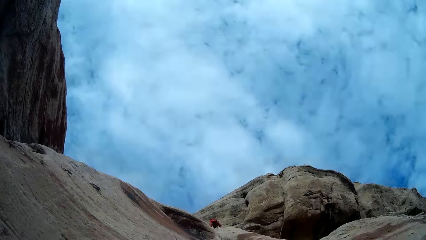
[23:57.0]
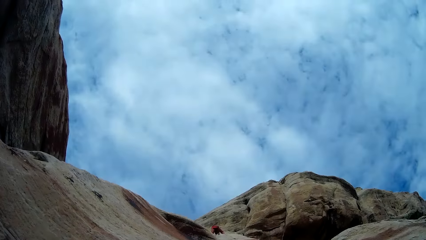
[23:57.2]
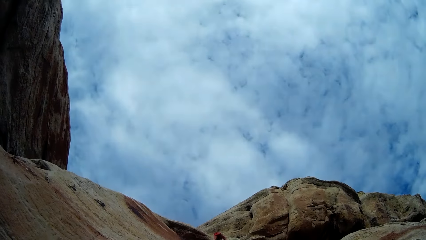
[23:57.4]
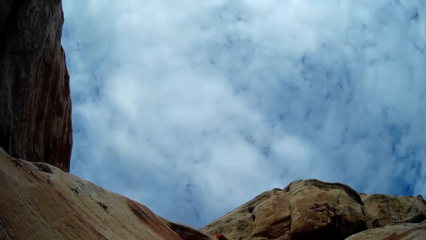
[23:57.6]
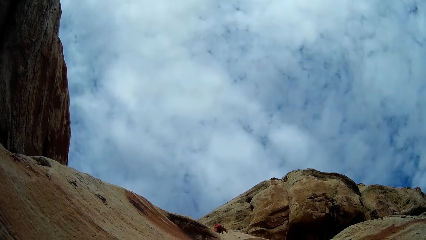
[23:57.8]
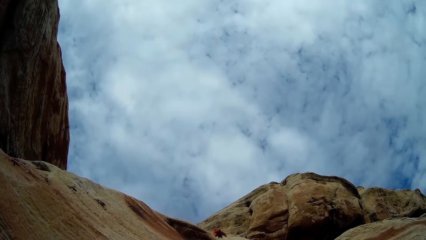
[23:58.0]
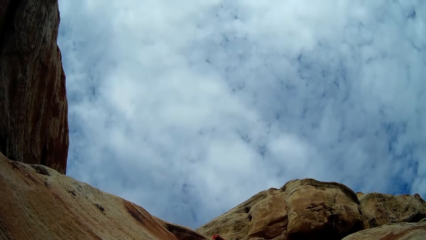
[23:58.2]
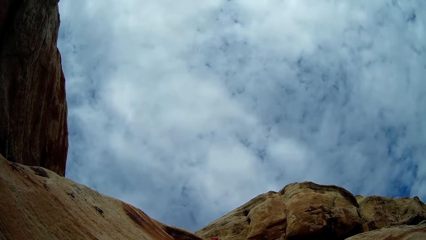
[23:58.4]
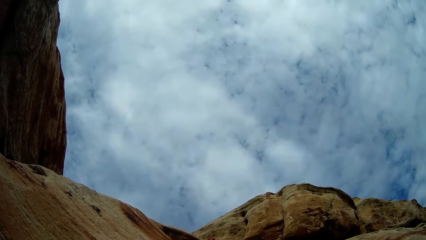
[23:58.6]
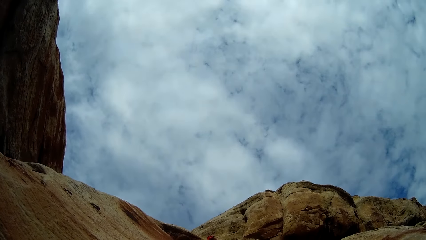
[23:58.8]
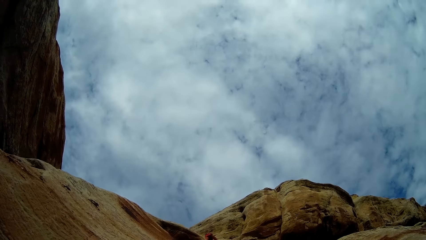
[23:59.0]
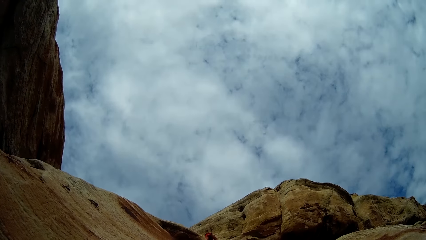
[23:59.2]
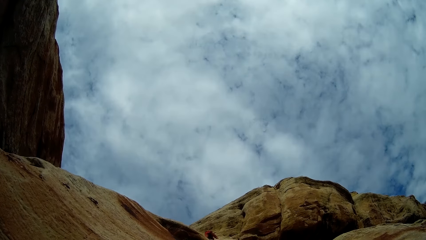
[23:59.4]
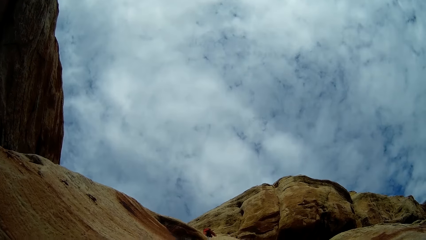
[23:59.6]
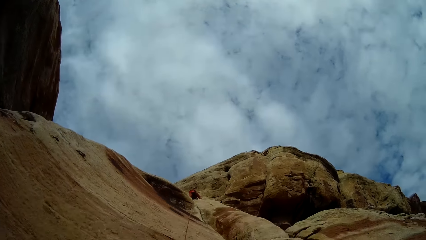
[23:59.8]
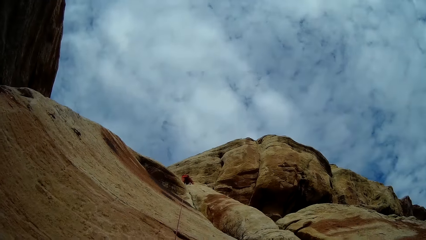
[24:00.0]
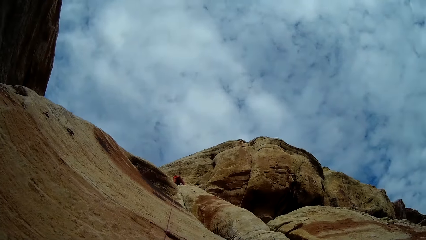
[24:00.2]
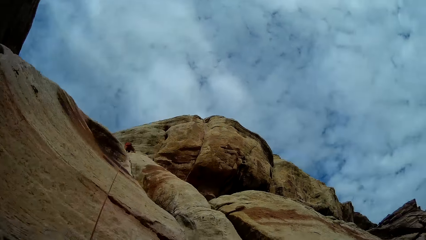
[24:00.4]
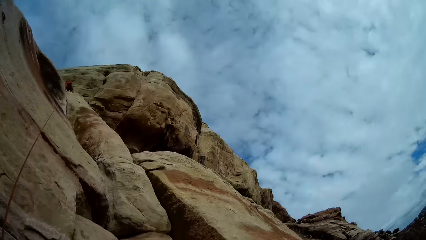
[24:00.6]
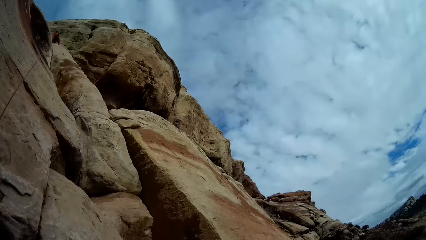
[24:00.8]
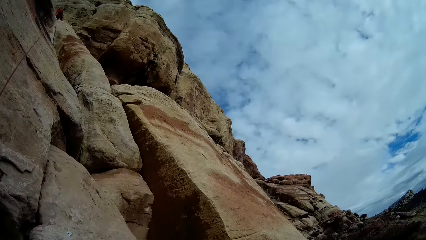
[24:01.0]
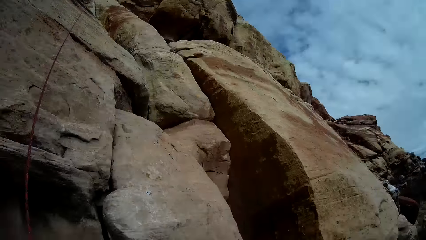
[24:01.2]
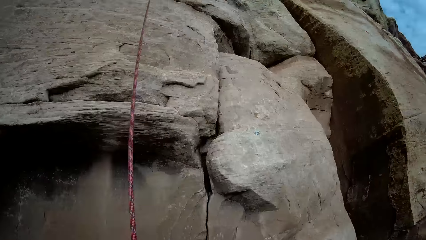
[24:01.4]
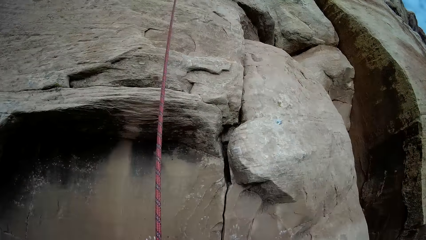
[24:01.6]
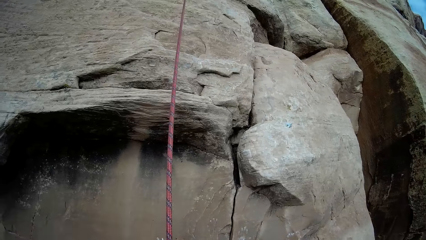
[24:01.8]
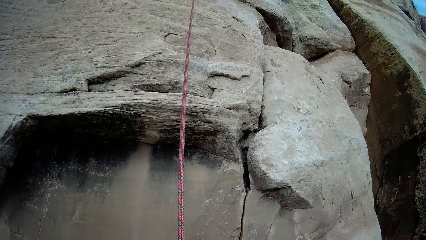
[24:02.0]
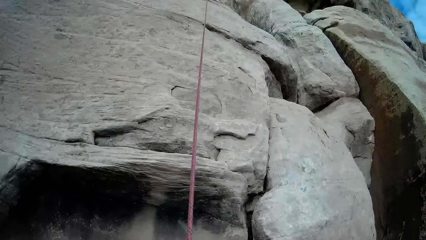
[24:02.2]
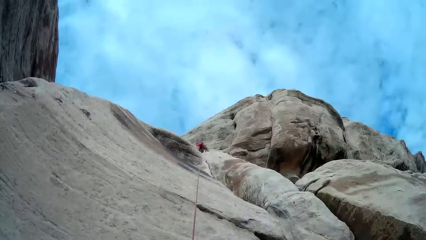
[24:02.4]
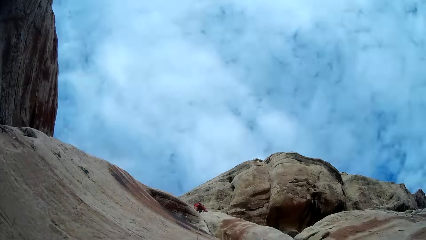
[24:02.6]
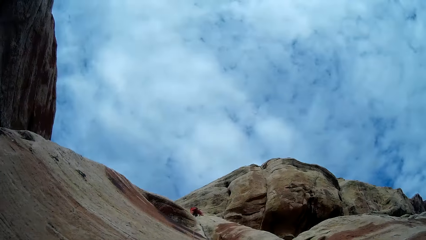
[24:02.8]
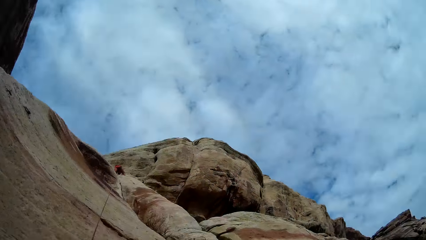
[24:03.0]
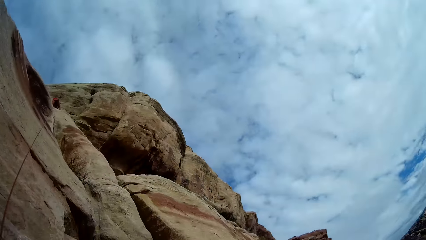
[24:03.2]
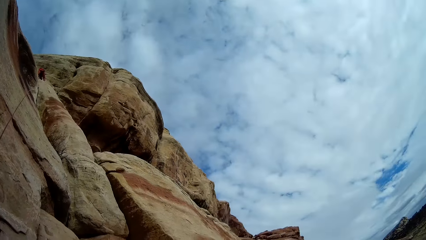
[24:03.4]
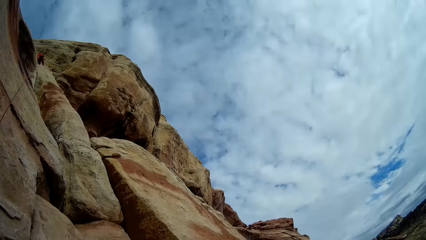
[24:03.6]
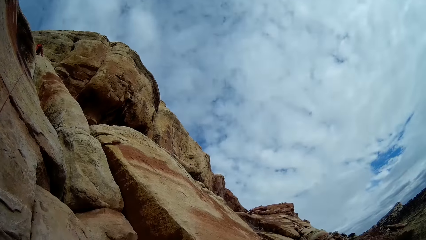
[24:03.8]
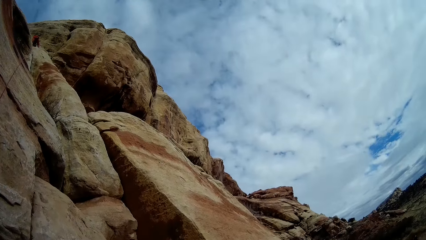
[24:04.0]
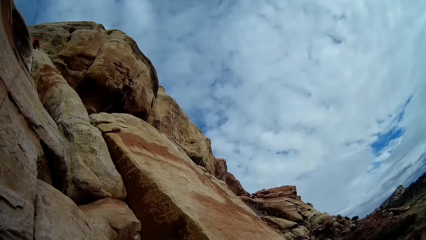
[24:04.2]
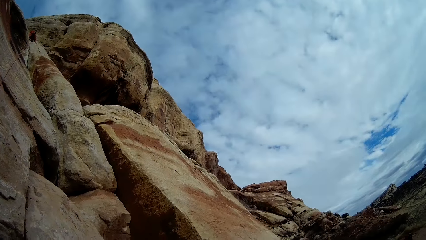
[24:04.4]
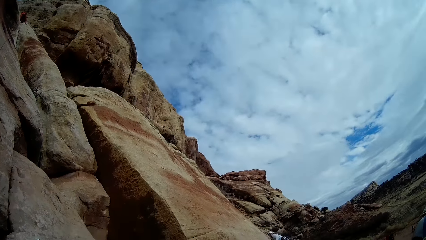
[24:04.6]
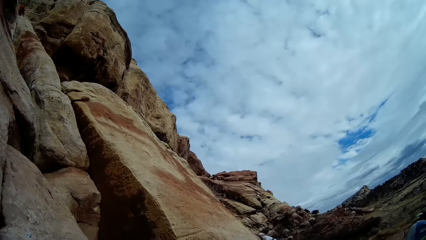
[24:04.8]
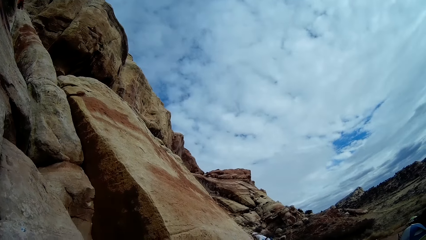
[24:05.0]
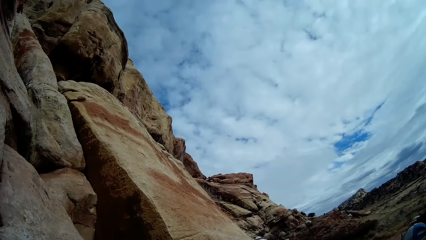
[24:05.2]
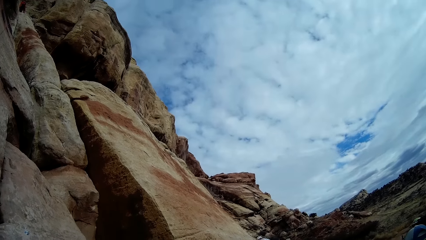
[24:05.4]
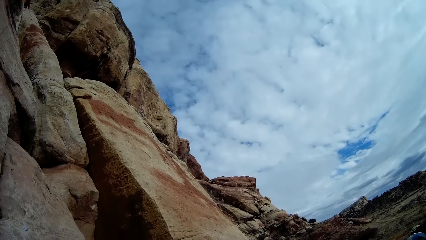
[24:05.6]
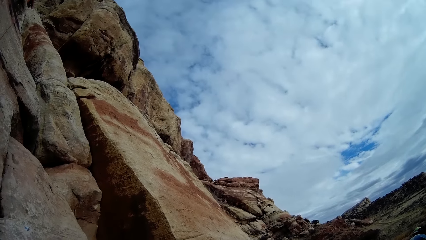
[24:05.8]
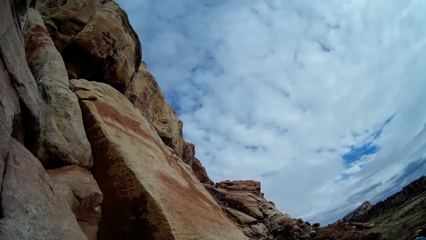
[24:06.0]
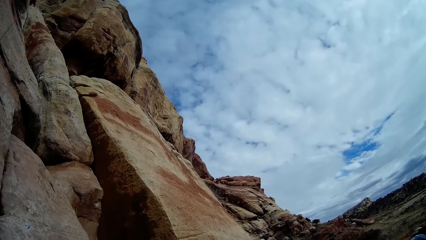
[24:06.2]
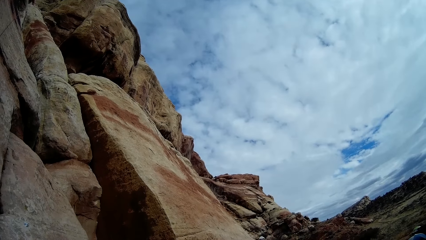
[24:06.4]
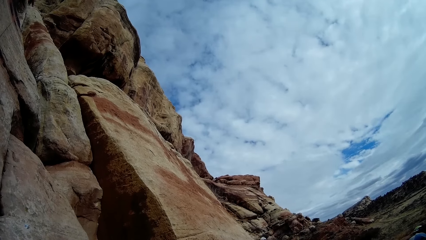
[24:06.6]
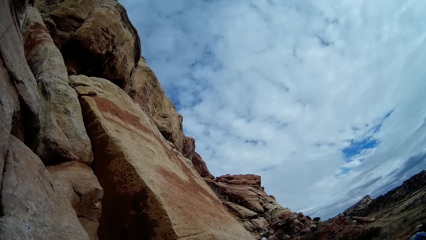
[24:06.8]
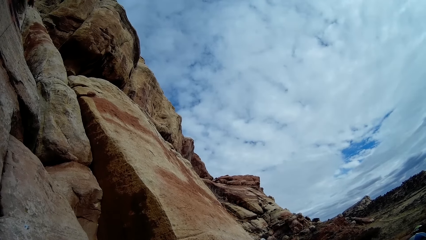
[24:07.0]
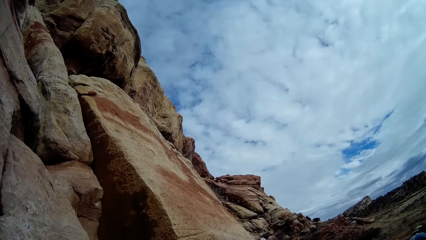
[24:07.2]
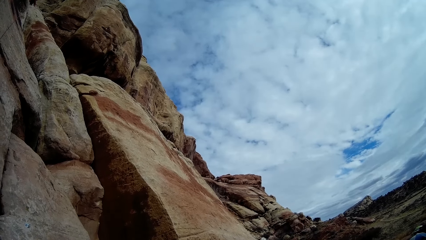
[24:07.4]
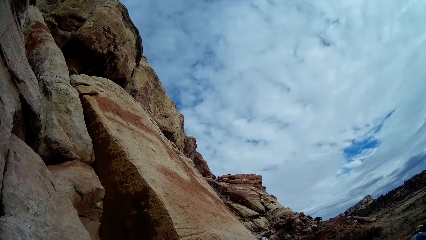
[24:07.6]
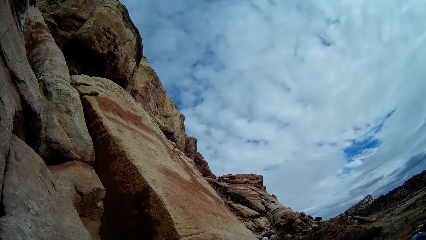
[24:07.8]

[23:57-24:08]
The camera wearer looks around. They hold on to the rope. They look up the hills.

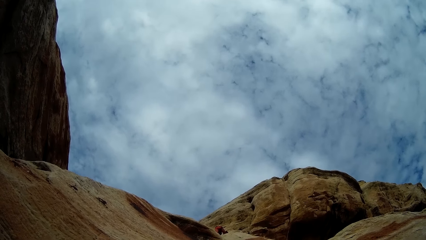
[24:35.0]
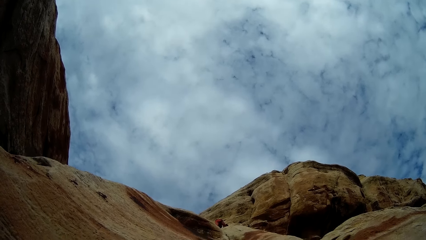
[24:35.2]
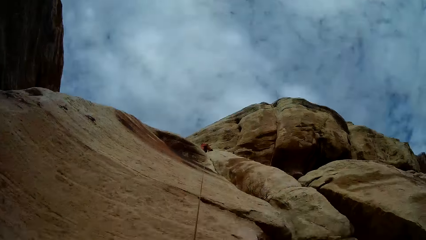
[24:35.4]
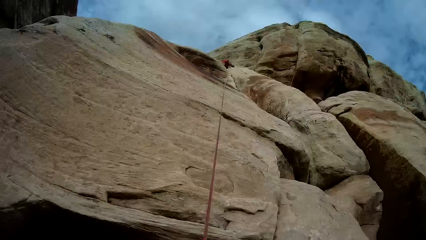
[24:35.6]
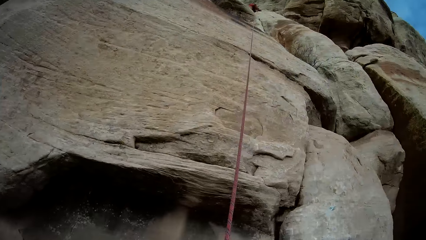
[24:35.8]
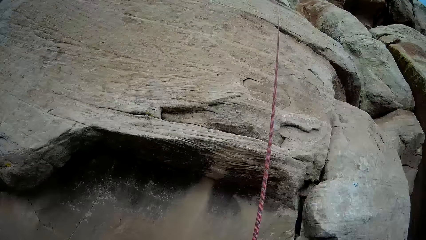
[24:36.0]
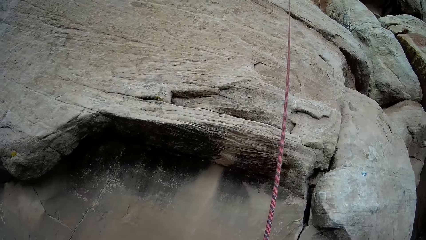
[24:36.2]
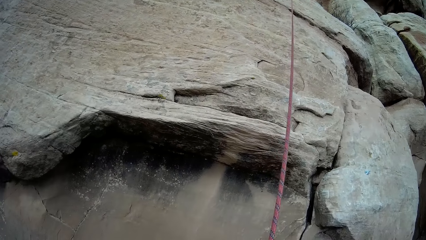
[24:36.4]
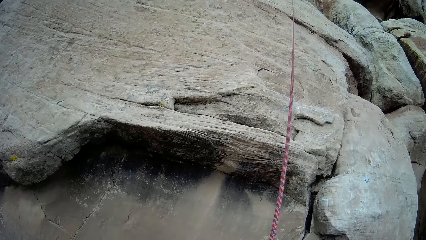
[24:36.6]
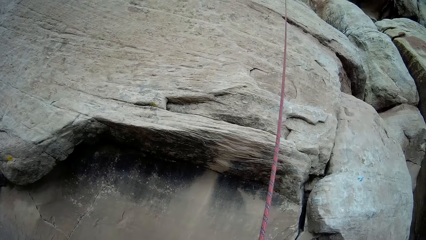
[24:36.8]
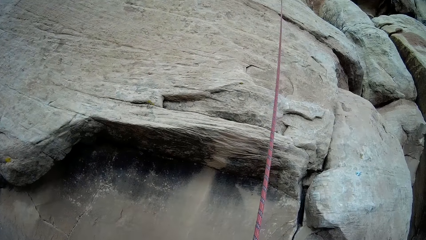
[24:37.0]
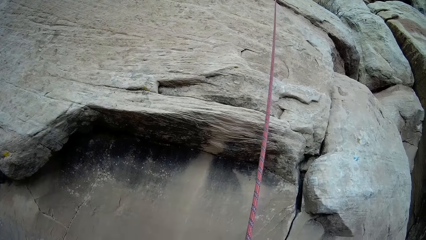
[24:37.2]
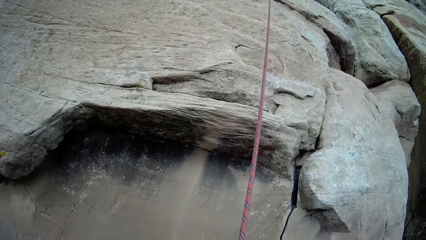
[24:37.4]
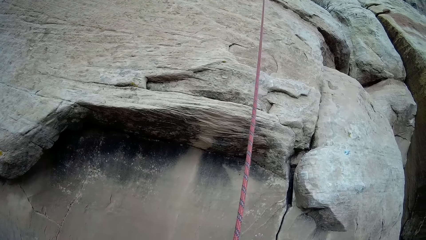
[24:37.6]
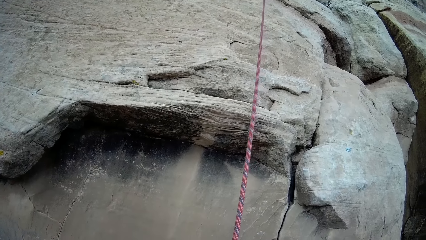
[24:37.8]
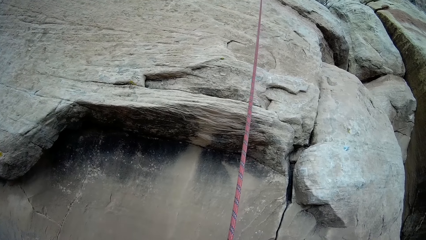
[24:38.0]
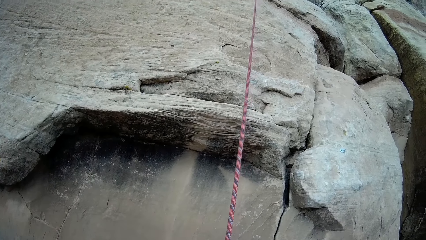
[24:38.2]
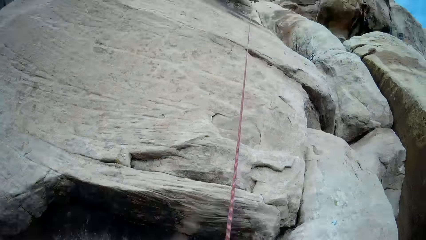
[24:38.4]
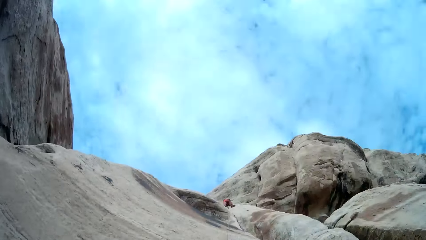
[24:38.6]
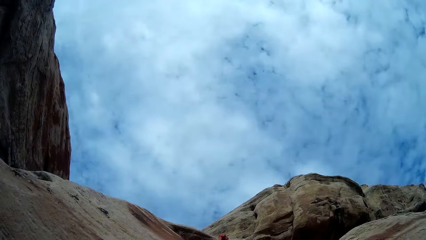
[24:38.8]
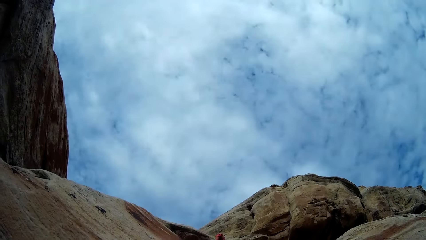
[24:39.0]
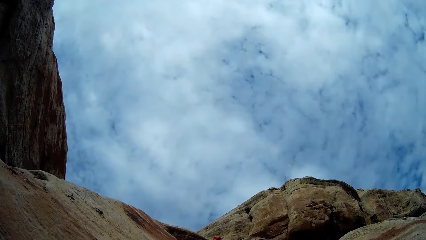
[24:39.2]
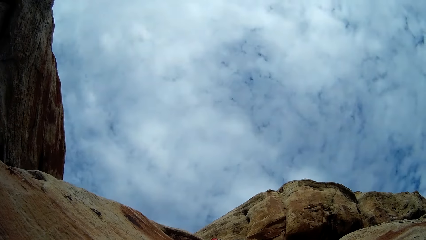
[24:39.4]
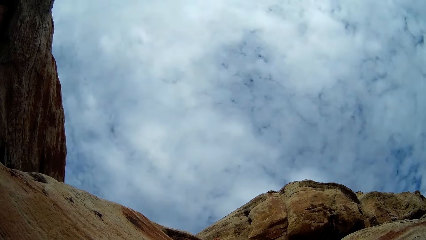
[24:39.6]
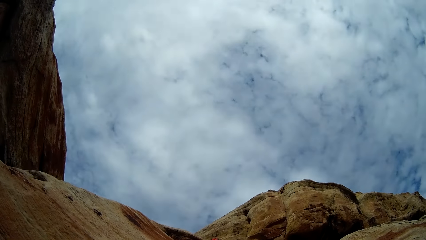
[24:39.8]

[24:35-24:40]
The camera wearer holds on to the rope. They look up the hills.
